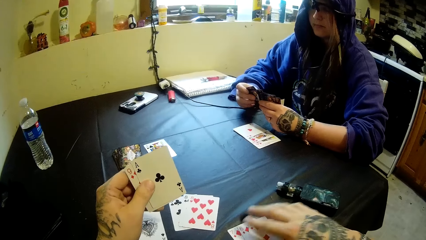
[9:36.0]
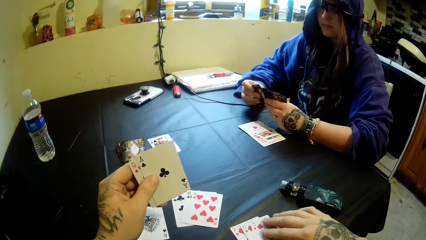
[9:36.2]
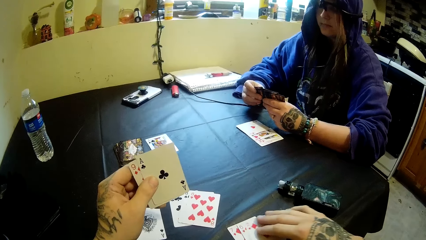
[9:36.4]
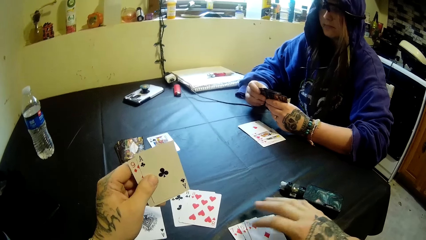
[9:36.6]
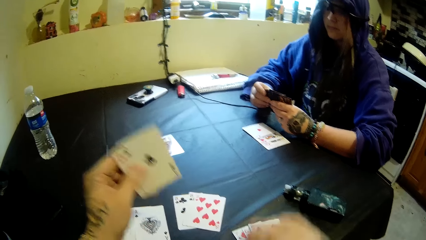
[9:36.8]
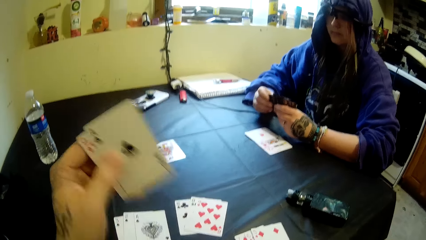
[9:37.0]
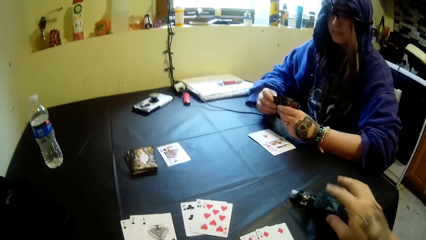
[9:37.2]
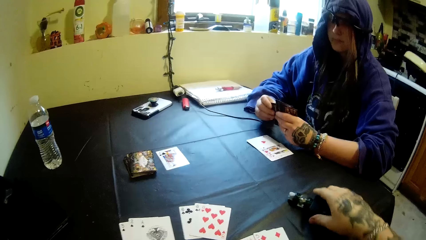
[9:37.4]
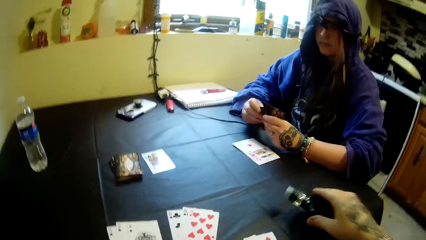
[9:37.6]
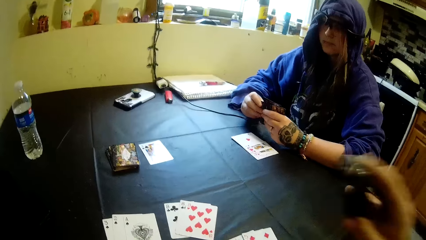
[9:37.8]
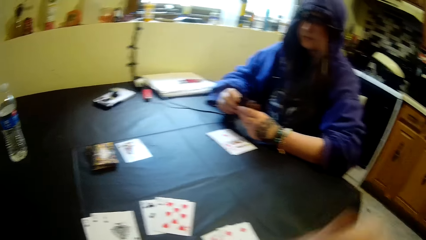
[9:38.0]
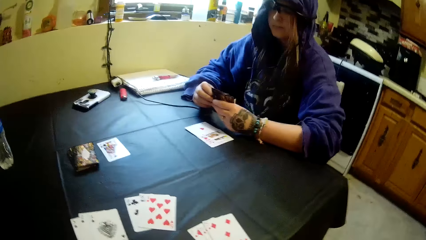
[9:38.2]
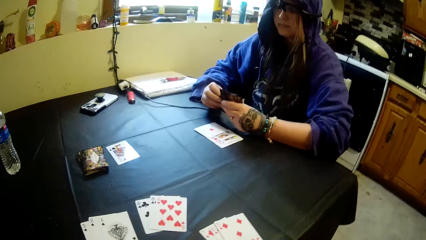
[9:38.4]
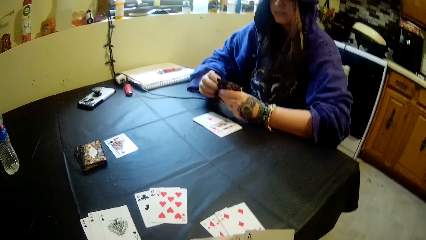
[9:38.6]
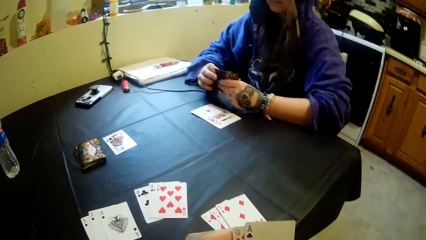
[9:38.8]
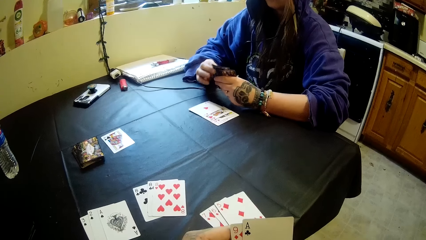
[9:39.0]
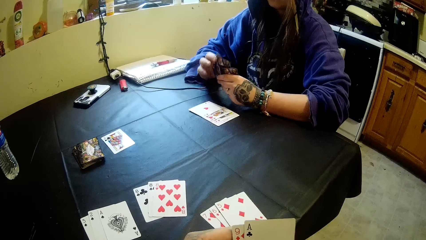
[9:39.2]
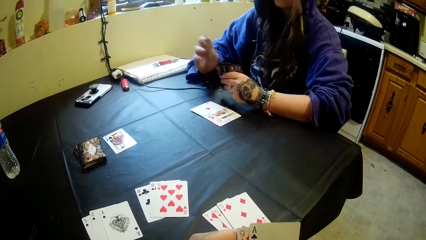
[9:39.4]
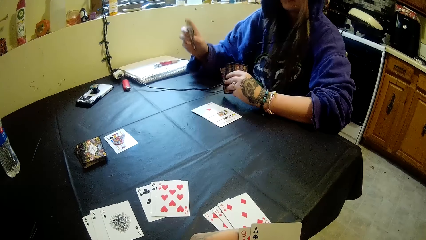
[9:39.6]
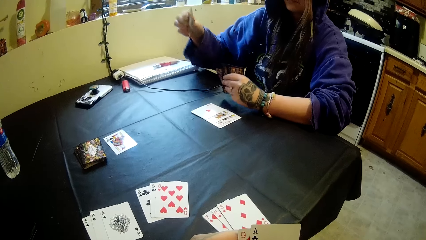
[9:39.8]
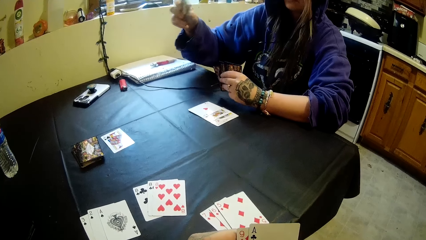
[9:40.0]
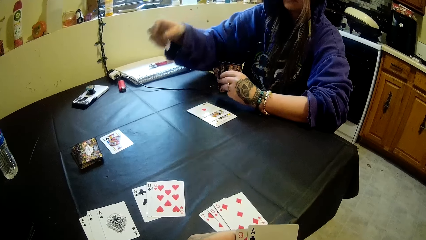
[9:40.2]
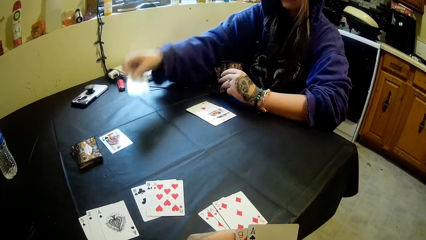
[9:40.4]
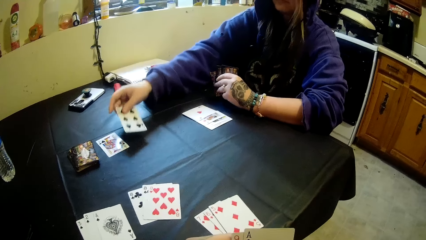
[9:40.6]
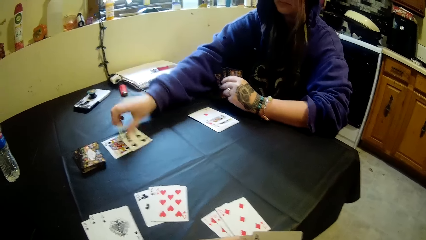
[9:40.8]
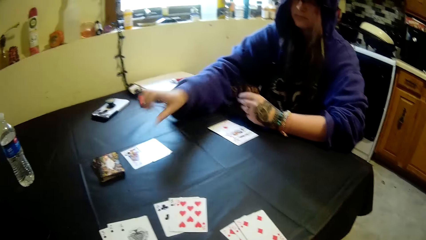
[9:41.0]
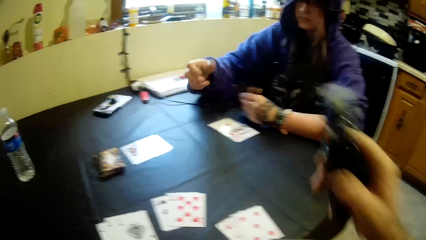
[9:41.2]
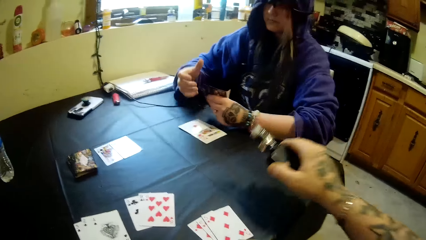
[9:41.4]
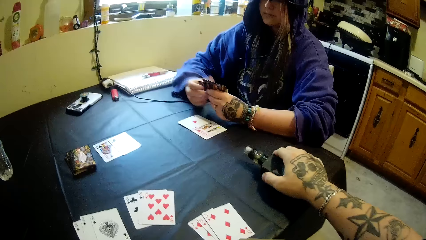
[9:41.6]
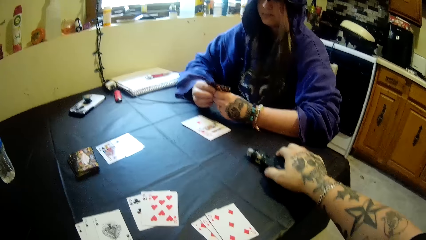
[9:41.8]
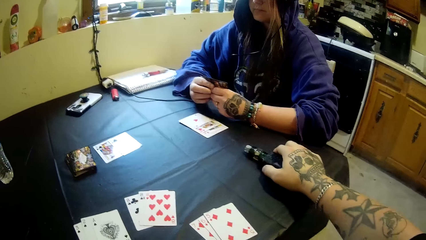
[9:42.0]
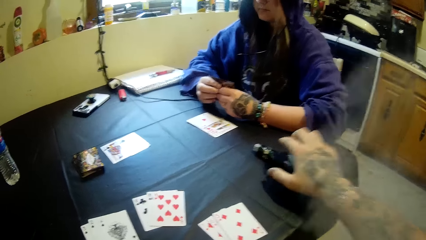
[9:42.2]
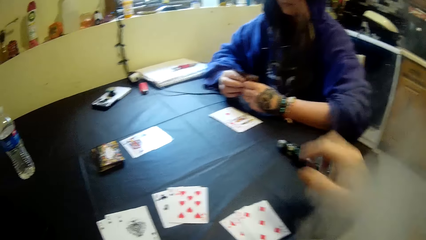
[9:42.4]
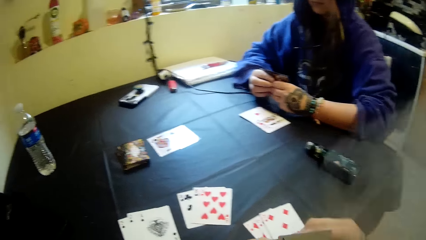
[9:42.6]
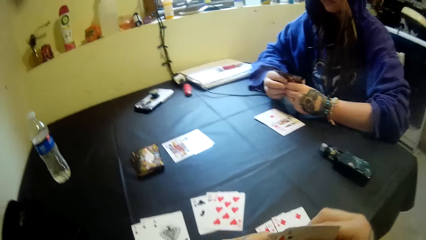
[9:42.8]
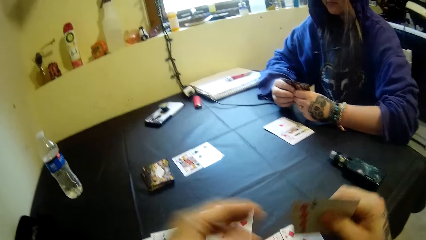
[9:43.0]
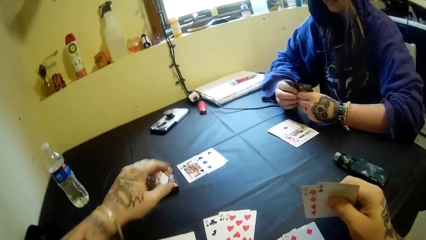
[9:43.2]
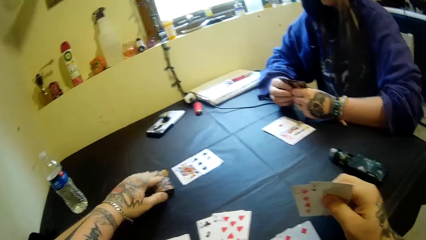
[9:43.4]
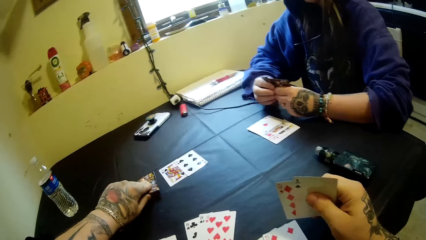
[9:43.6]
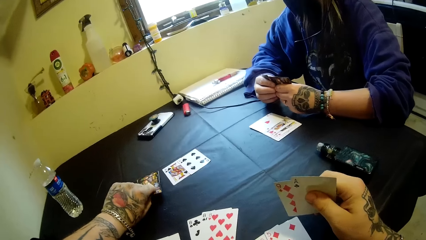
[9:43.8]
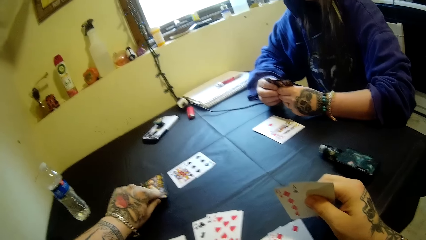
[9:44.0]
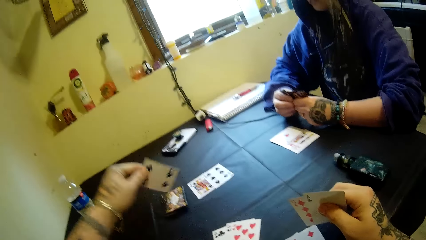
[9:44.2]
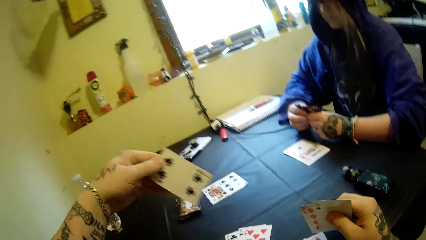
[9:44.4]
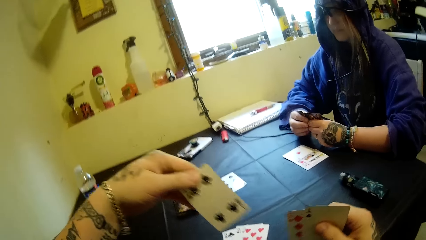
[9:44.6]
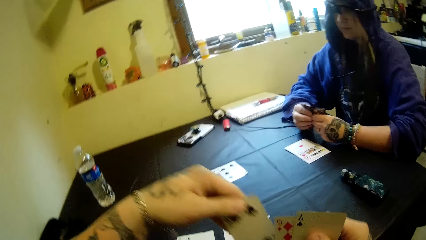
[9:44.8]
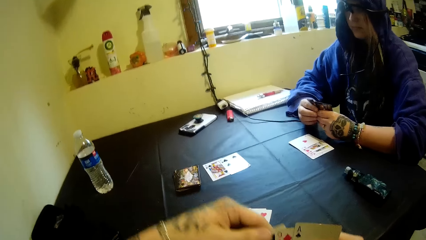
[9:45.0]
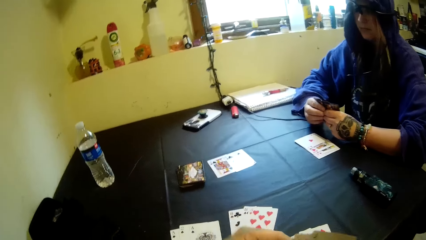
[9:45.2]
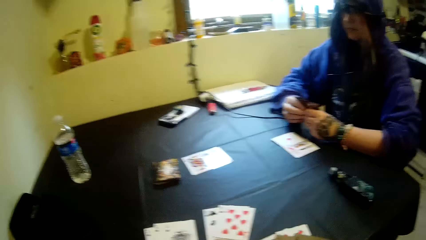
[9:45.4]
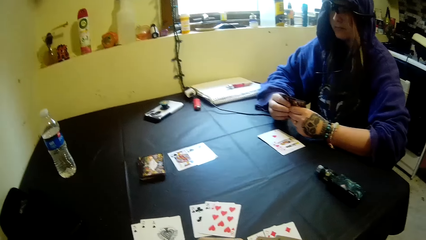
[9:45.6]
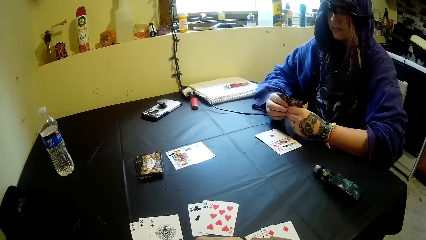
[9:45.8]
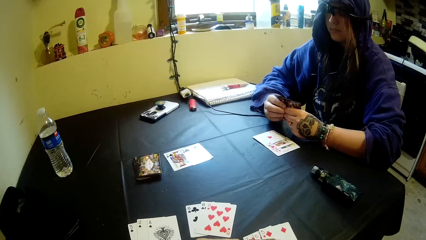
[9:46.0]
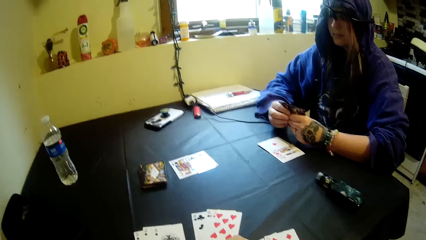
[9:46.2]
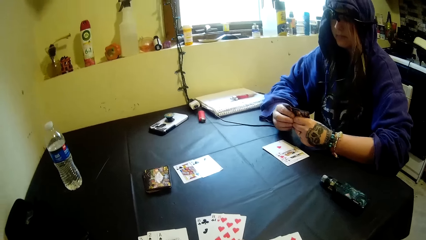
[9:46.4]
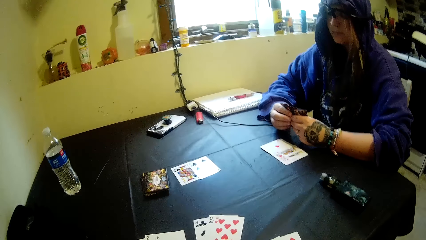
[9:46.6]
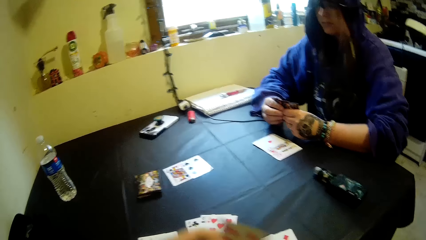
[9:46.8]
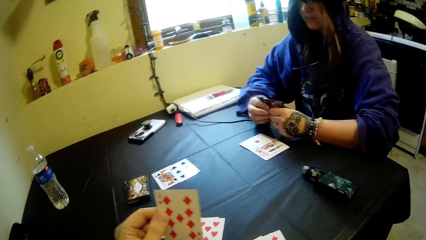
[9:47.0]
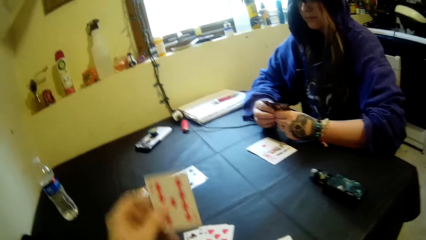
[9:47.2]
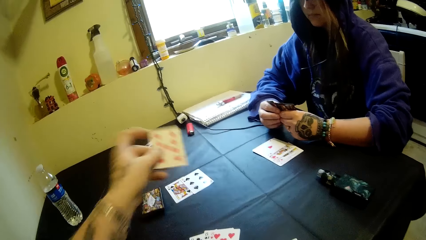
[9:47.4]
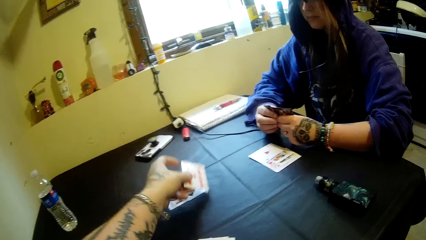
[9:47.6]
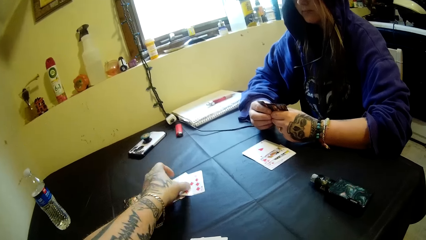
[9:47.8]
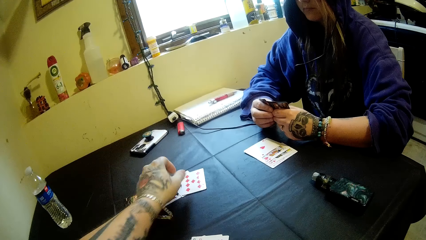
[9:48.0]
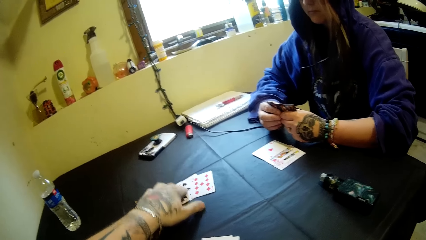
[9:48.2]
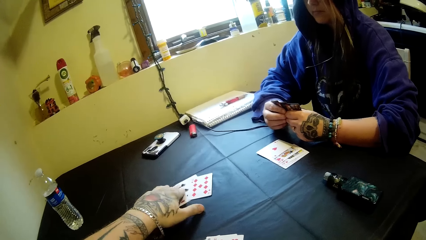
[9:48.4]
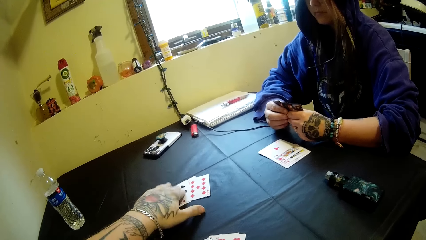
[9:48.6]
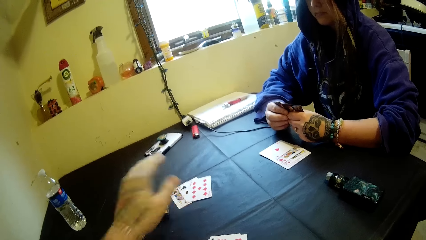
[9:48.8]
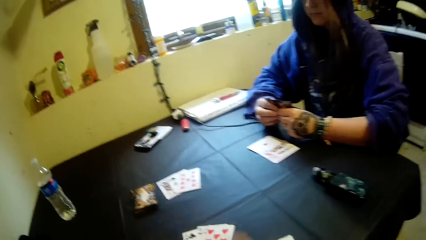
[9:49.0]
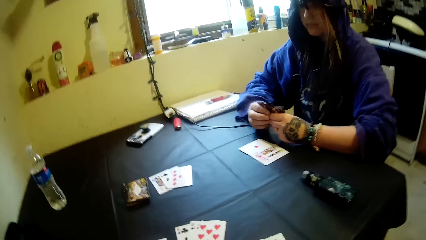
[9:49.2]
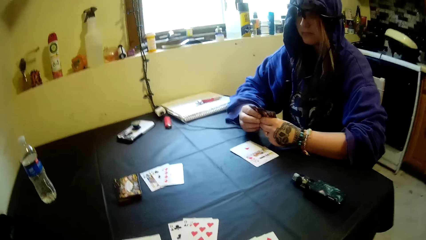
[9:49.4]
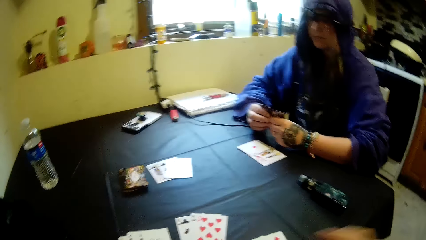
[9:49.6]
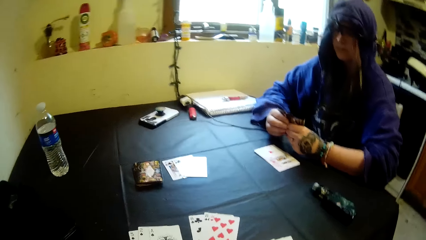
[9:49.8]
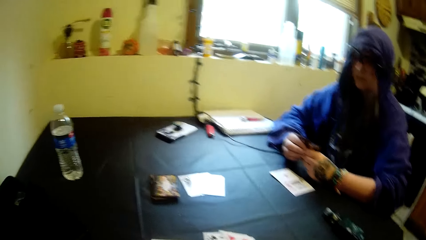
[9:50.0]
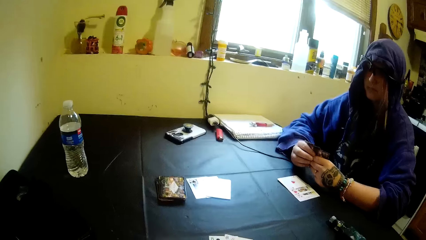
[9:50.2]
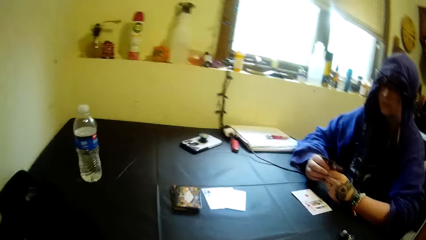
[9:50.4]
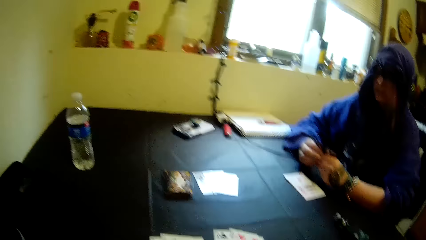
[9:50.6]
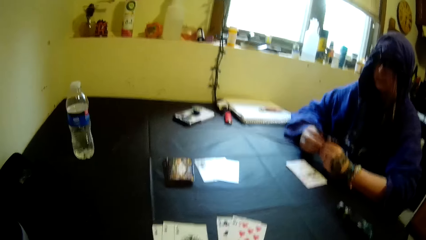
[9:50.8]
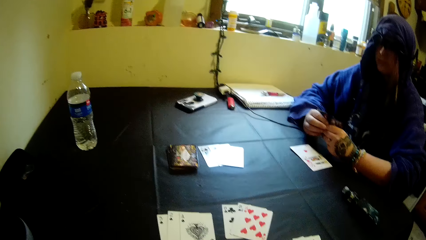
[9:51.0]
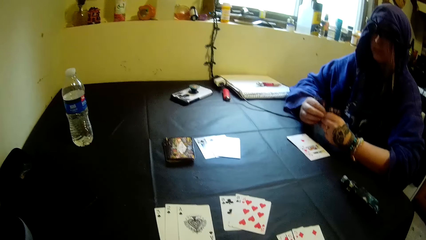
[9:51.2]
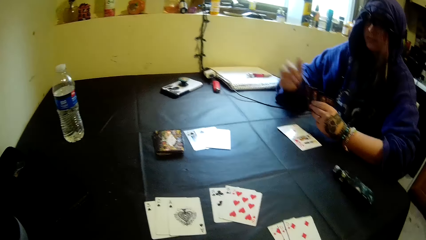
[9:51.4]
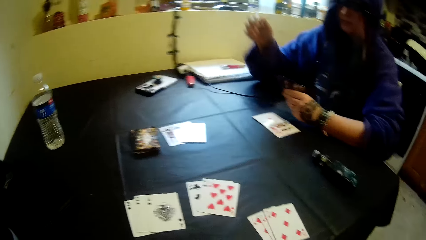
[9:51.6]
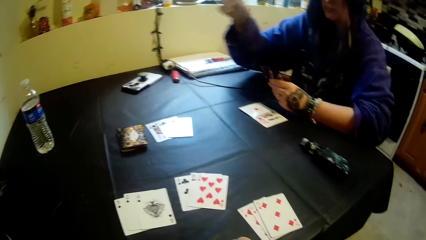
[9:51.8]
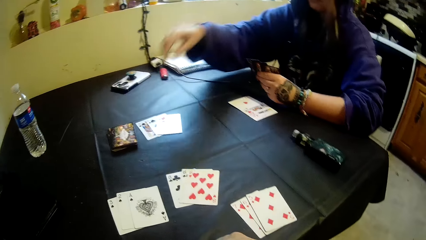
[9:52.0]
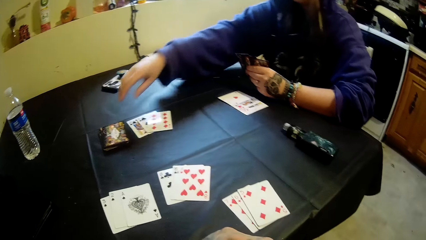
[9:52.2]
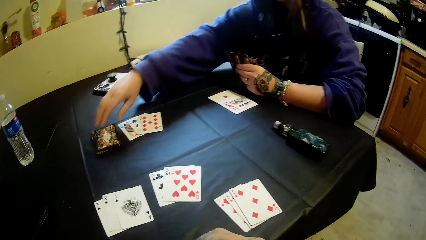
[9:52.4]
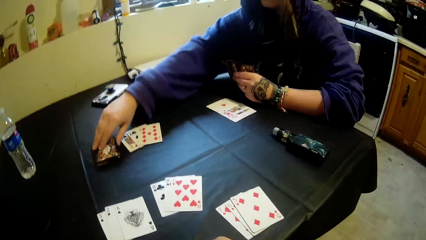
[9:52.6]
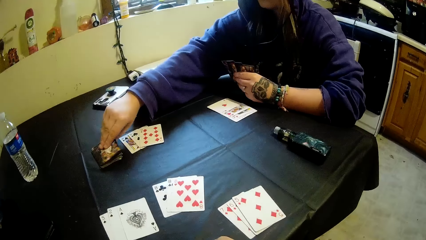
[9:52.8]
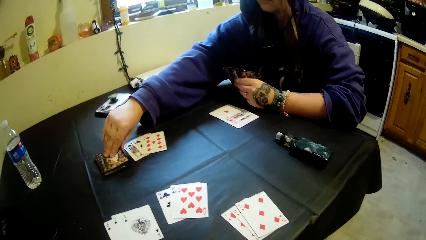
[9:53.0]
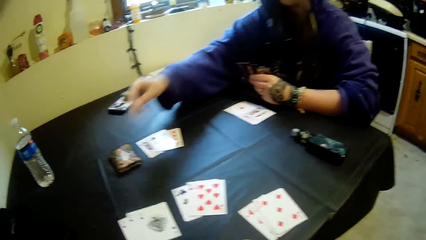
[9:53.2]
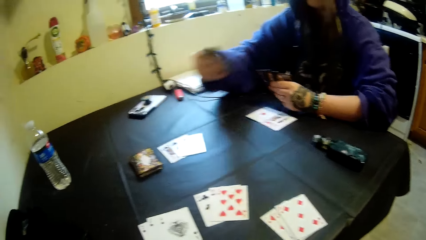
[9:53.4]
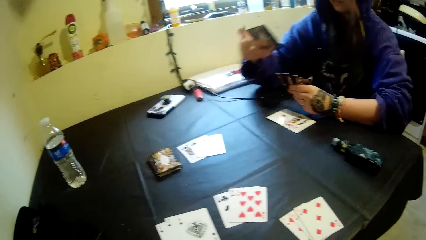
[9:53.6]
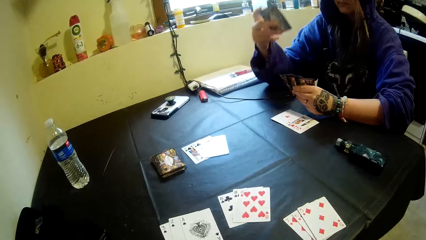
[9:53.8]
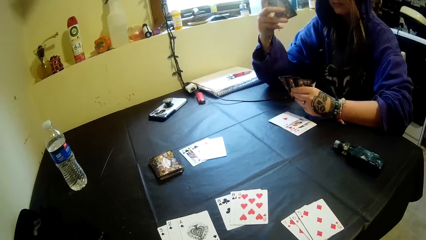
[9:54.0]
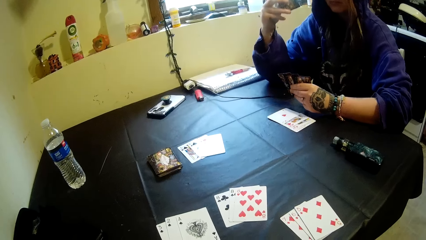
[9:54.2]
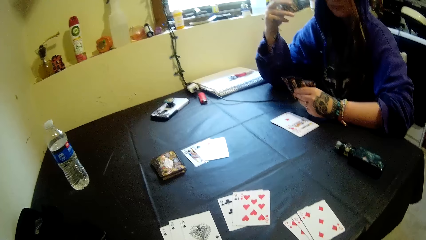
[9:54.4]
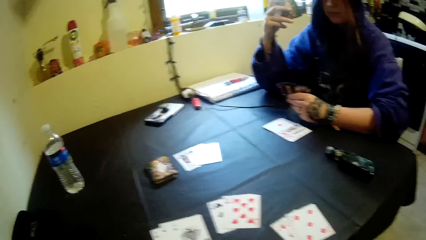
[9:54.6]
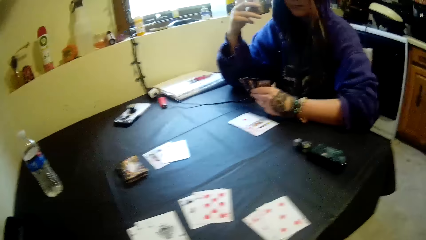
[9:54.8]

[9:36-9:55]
The camera wearer picks a bottle of tobacco on the table. They smoke the tobacco. The woman puts a card on the table. The camera wearer puts the bottle of tobacco on the table. They pick a card on the table. They put a card on the table. The woman picks a card on the table.
